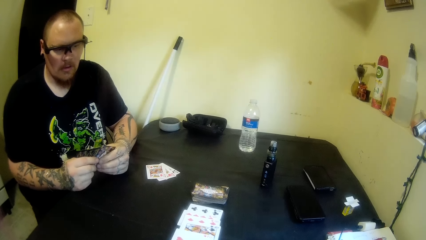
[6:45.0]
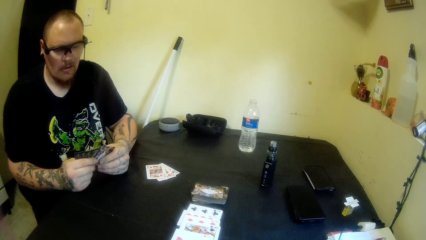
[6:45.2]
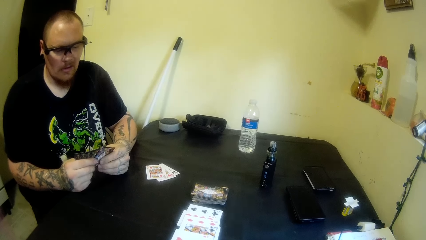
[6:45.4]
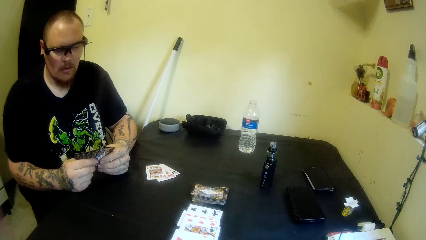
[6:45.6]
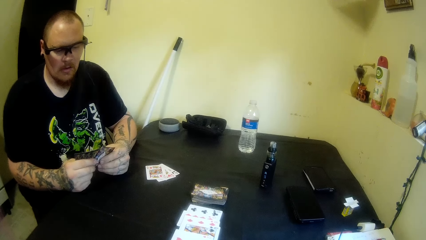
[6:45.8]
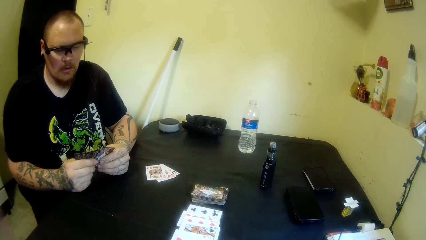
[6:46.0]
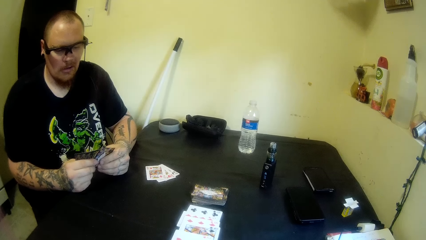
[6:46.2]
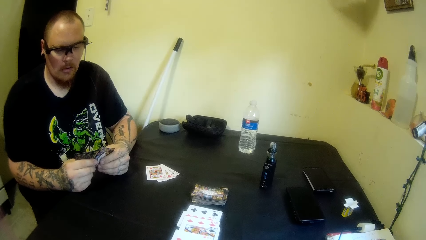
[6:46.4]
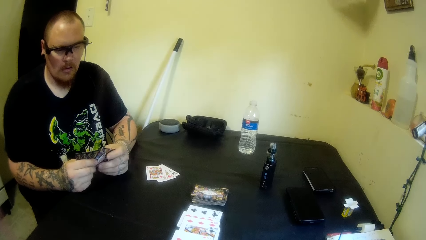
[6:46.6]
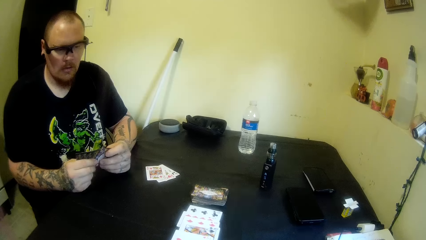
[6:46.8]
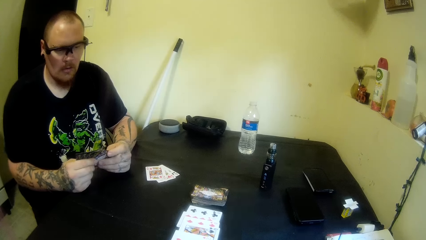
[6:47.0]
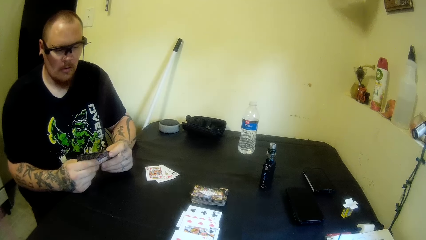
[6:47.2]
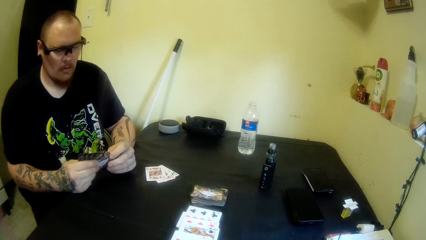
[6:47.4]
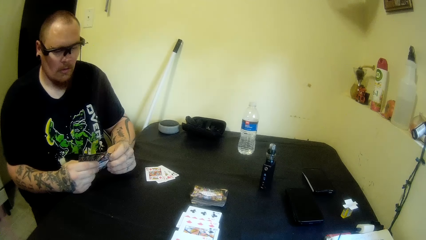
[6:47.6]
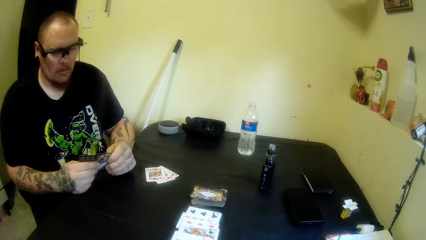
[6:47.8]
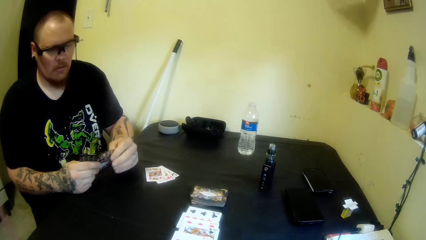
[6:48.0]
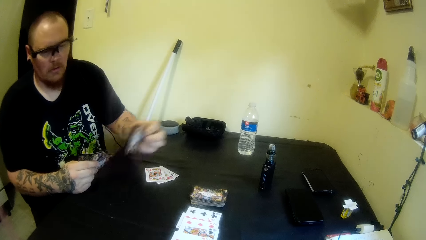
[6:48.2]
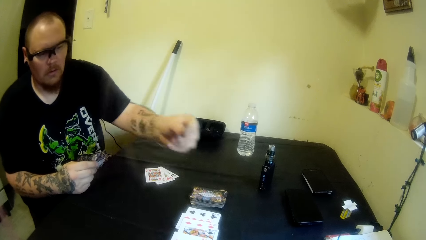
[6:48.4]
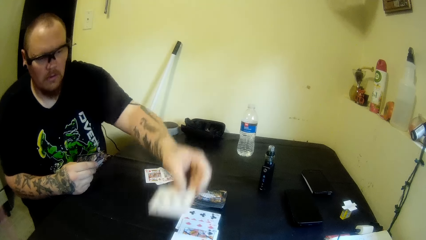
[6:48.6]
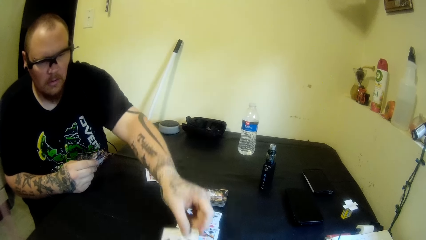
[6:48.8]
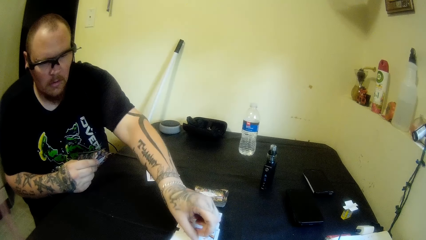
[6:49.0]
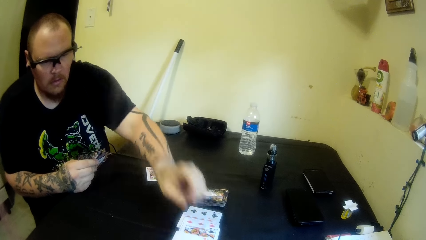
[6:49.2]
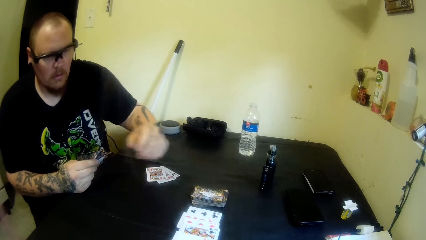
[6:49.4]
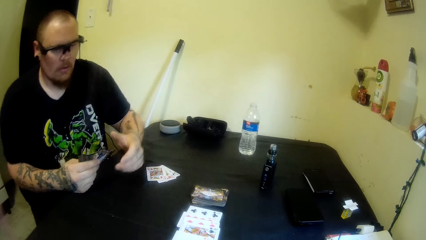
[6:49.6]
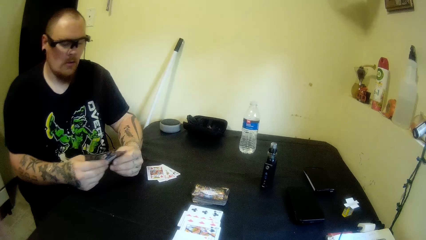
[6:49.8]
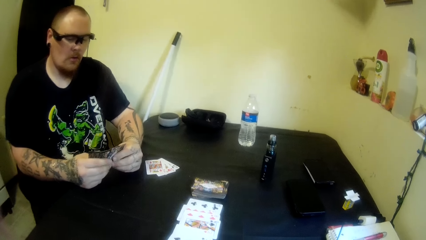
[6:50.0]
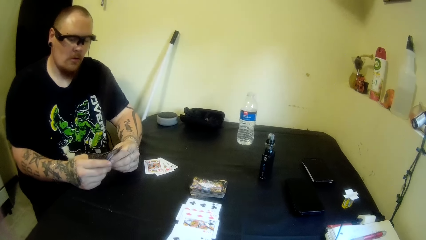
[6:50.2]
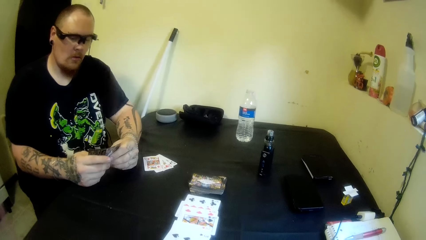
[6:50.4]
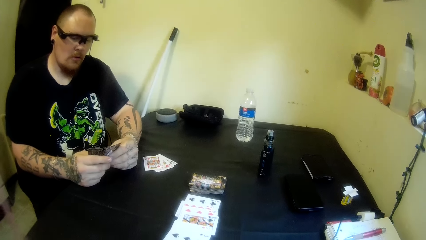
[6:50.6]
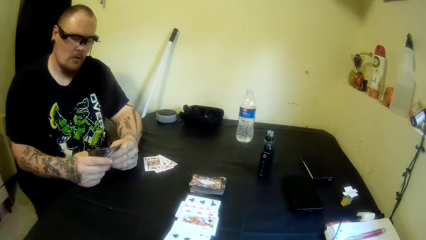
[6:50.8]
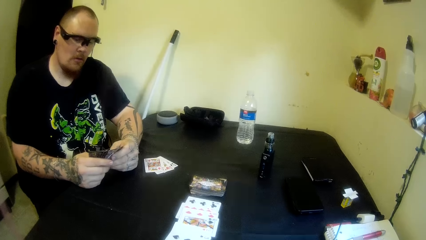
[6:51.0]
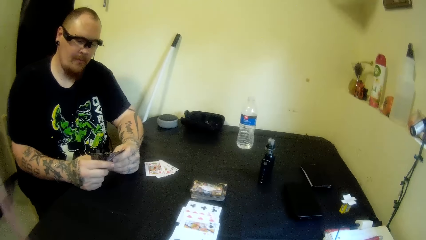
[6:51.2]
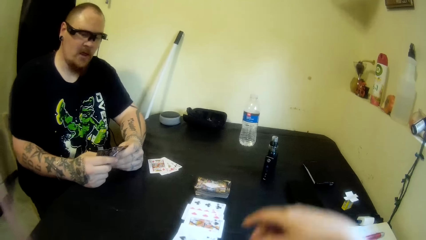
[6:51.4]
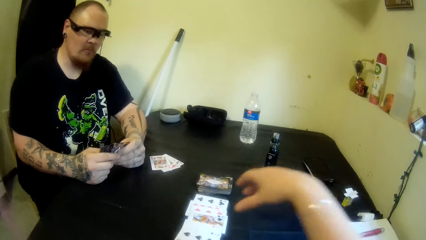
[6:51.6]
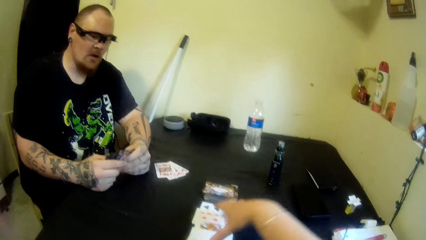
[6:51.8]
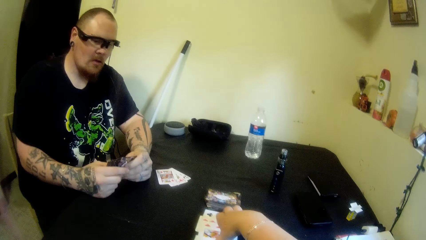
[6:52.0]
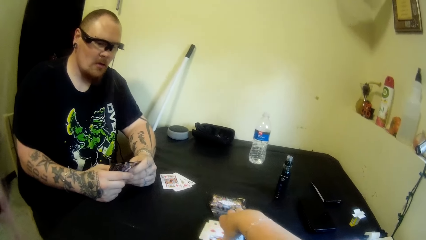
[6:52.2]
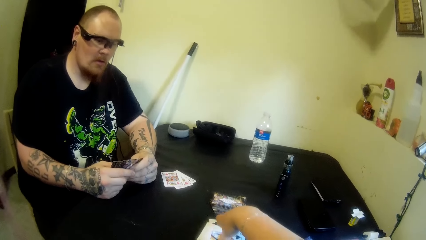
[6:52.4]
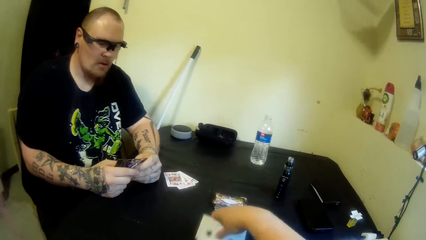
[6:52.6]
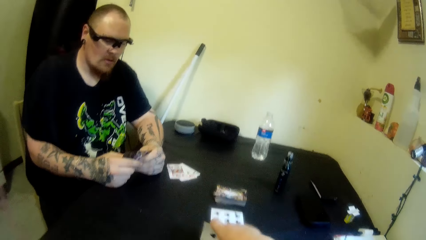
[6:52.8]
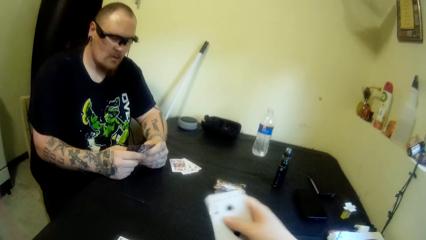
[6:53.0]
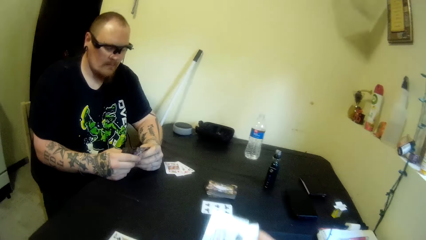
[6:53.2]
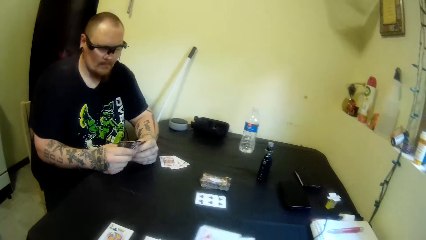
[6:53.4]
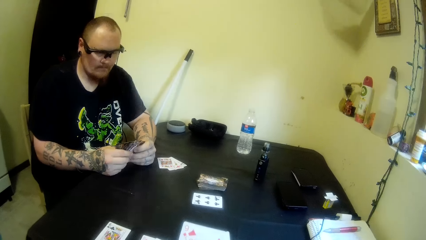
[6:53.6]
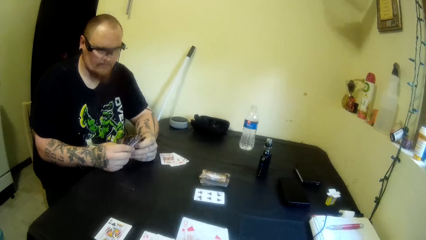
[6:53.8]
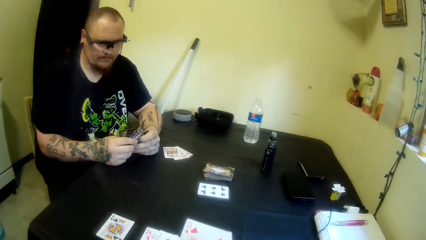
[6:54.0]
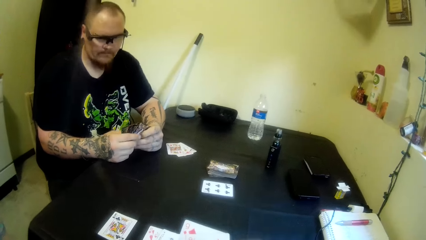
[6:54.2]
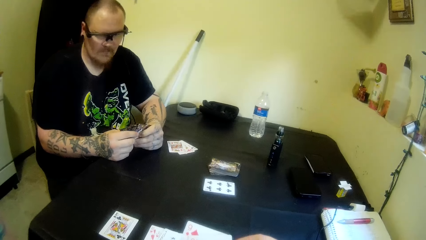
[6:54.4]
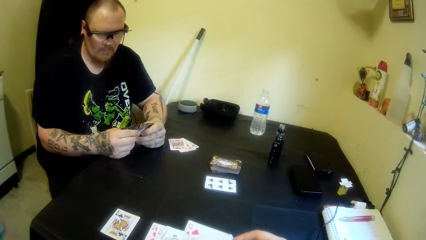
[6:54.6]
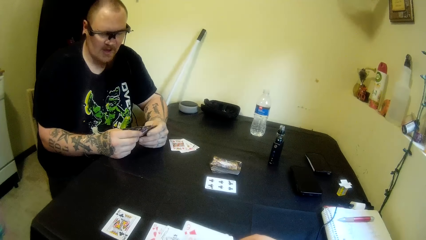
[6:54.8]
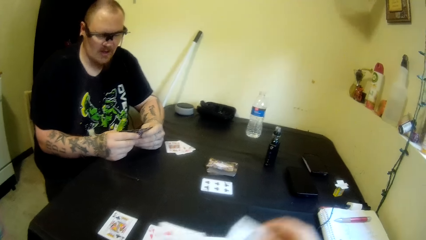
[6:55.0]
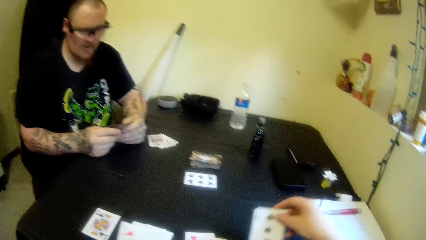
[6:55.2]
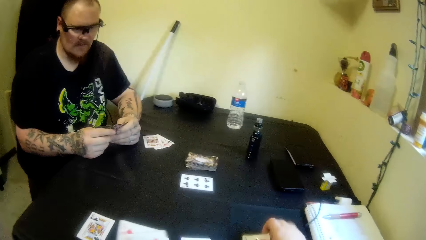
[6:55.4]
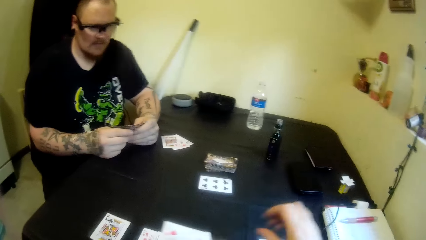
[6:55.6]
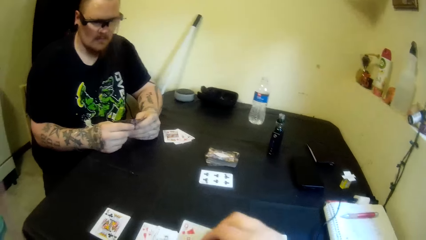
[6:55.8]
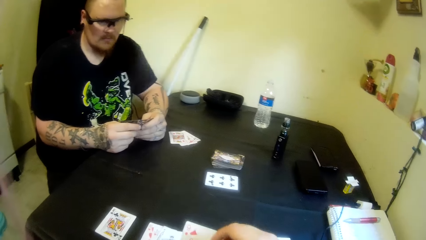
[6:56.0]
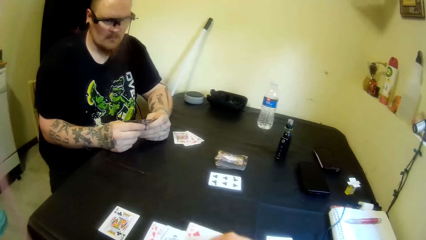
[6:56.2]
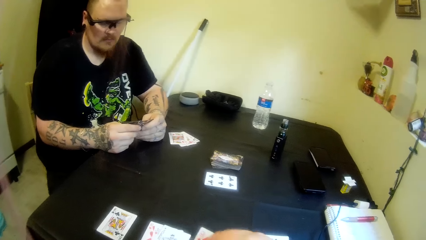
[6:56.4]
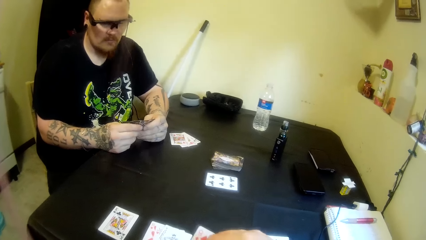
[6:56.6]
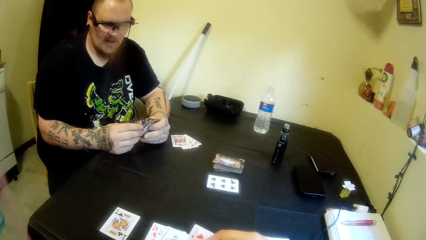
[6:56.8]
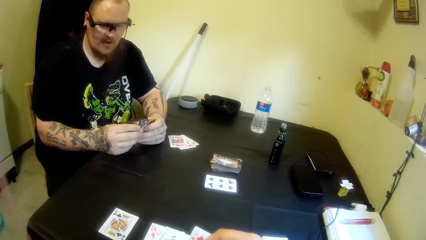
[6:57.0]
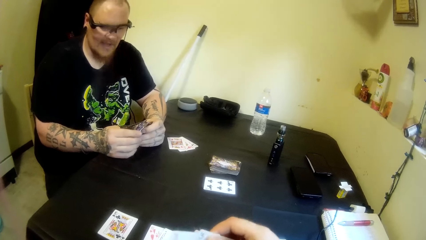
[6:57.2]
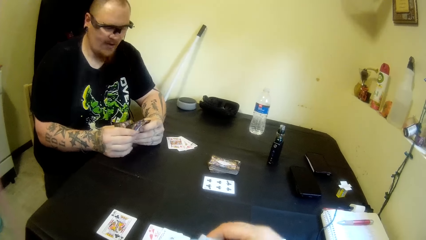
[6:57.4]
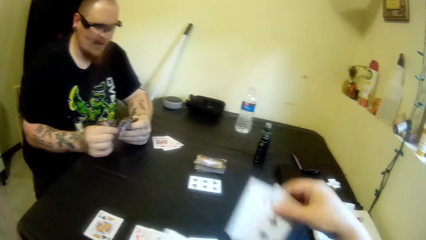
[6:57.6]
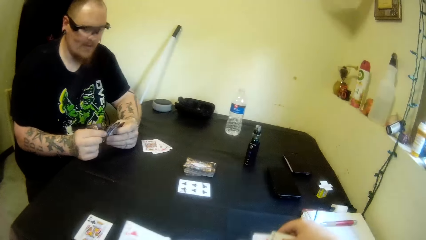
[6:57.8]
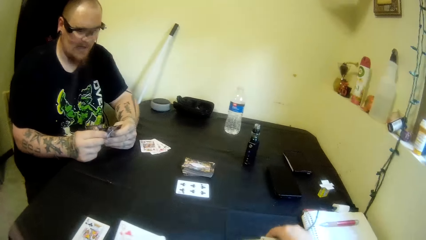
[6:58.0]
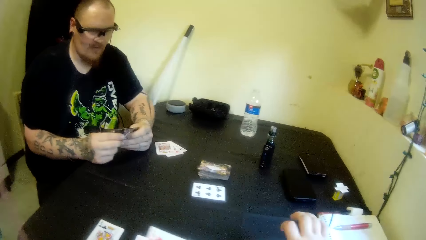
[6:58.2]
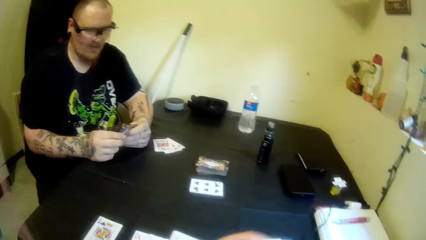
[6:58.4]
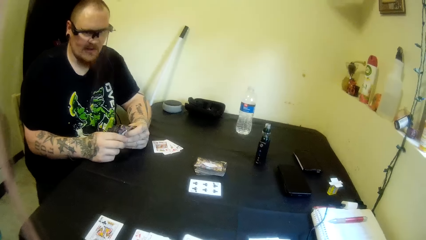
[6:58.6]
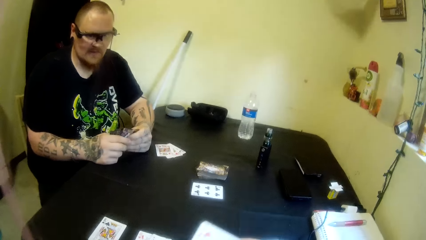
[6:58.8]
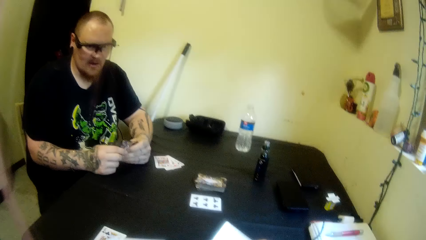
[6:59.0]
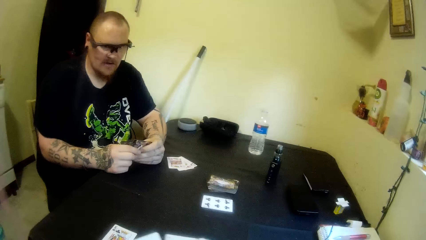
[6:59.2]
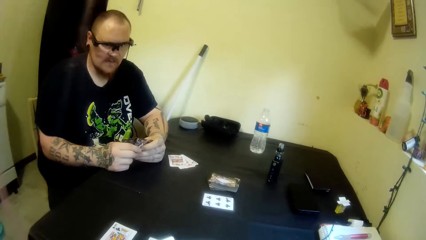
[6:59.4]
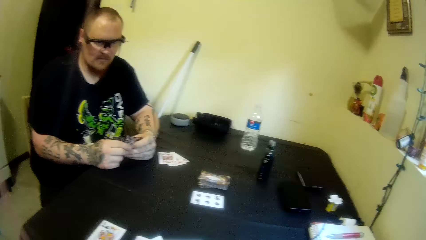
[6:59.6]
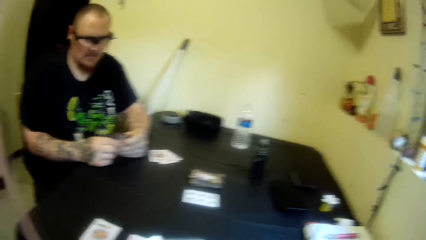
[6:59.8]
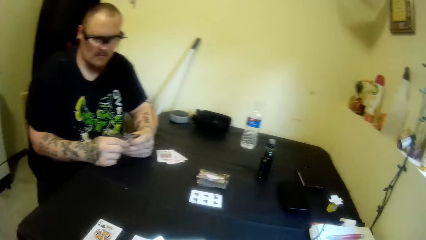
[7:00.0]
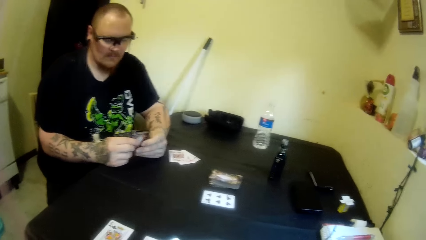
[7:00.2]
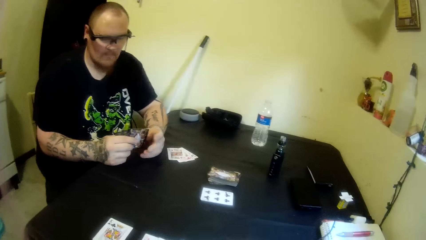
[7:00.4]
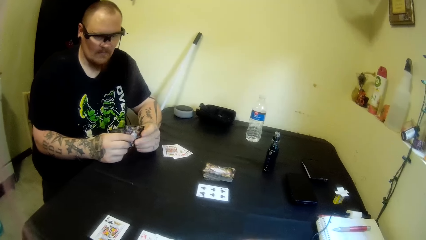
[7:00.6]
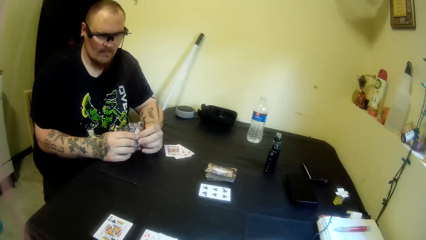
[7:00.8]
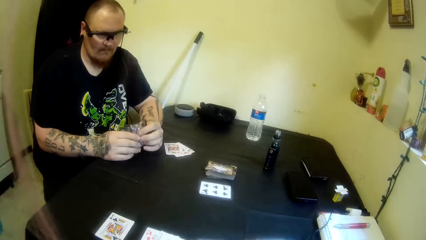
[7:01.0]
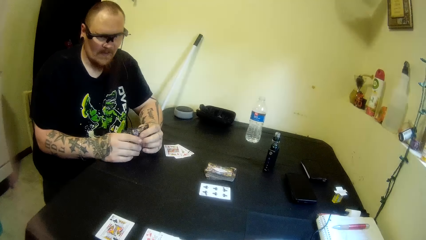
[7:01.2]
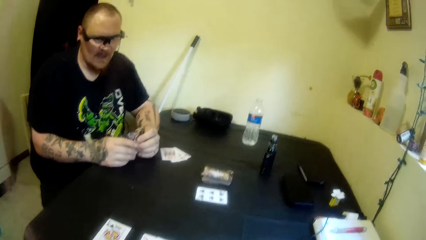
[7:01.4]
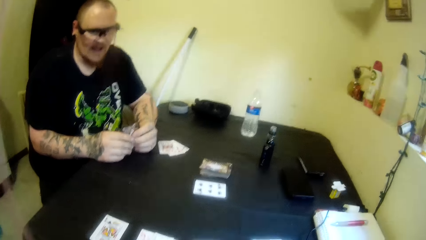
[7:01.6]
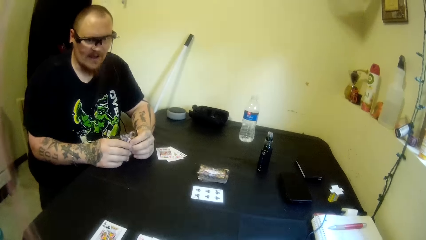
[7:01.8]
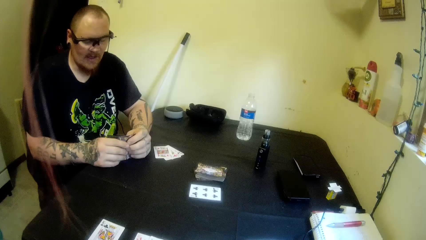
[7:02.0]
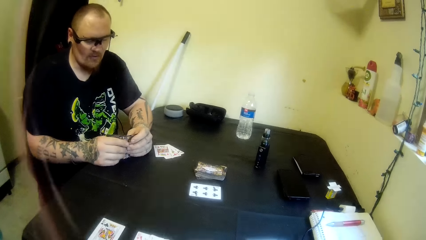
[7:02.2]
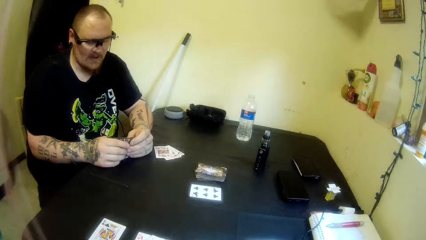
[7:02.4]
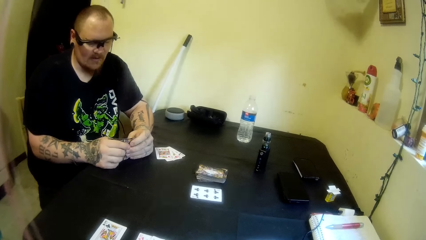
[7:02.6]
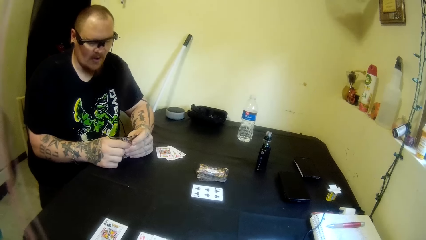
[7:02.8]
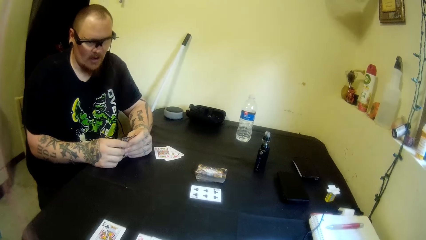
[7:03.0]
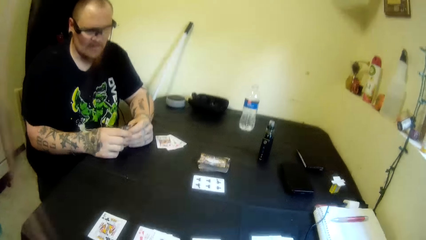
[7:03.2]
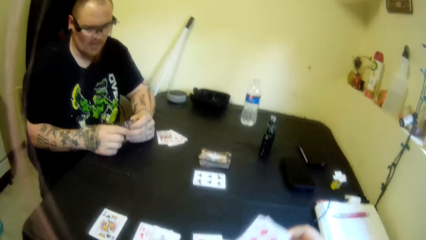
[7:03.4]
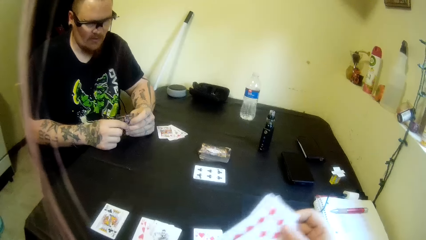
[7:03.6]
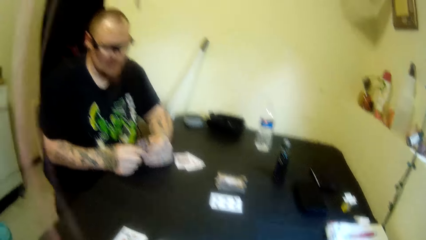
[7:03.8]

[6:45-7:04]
The man drops a card on the table with his left hand. The camera wearer picks cards from the table with their right hand. They shuffle cards in their hands. They drop a card on the table with their right hand. They drop two cards on the table with their right hand. They shuffle cards in their hands.
